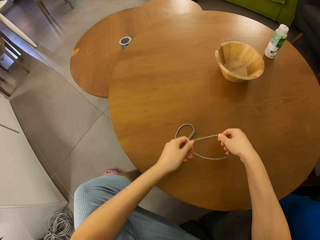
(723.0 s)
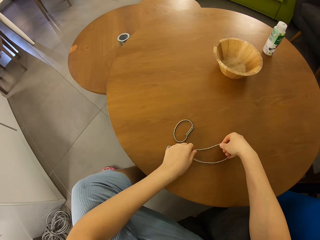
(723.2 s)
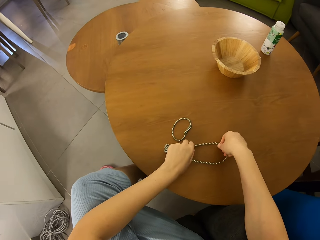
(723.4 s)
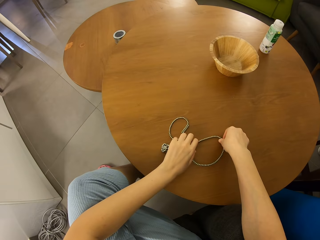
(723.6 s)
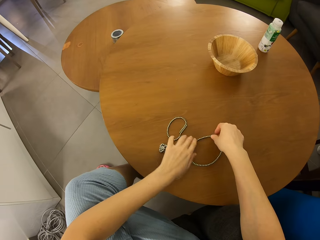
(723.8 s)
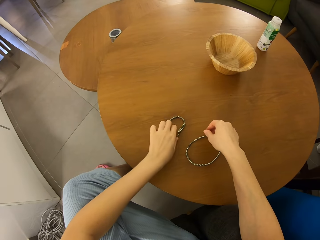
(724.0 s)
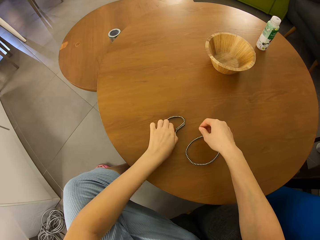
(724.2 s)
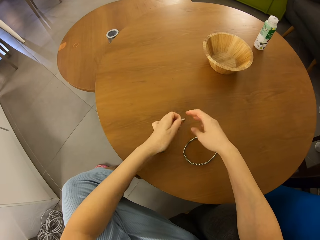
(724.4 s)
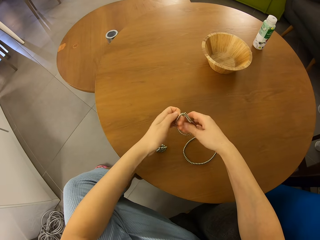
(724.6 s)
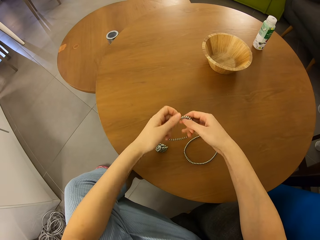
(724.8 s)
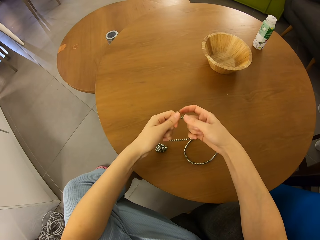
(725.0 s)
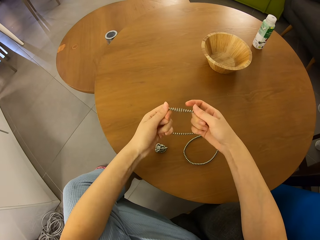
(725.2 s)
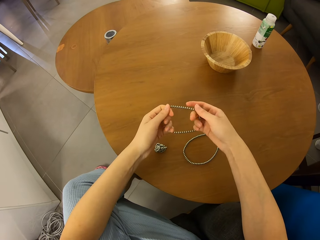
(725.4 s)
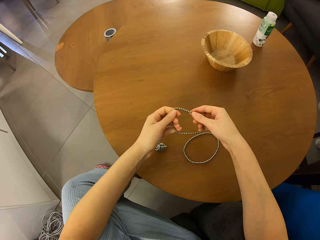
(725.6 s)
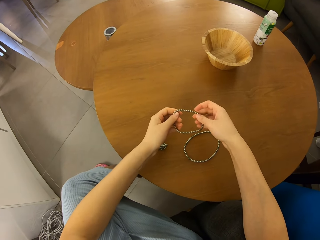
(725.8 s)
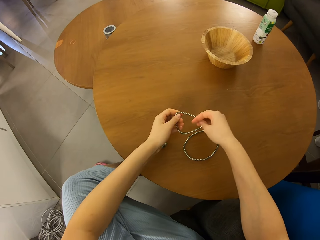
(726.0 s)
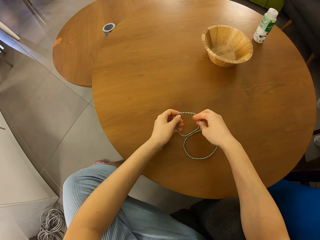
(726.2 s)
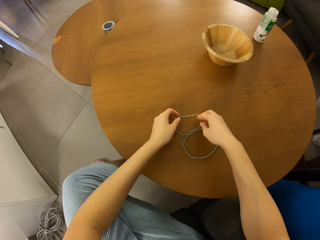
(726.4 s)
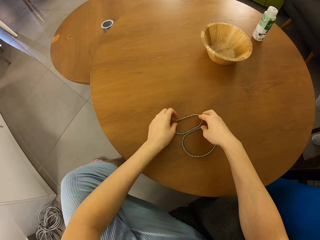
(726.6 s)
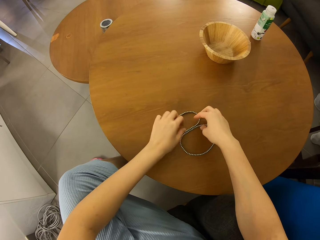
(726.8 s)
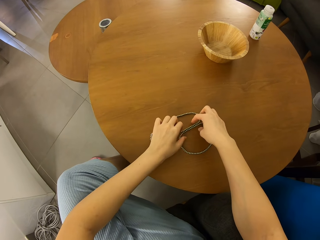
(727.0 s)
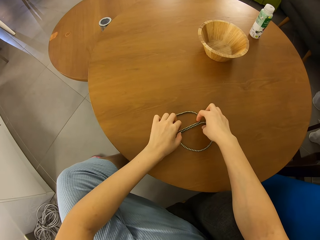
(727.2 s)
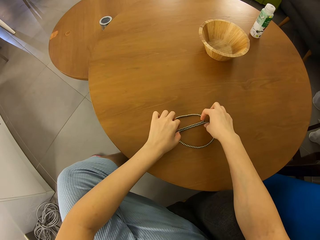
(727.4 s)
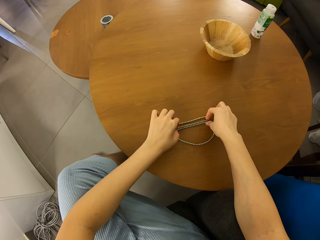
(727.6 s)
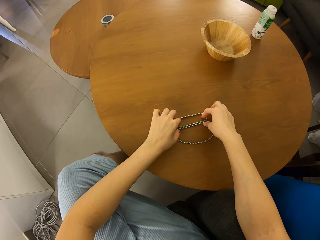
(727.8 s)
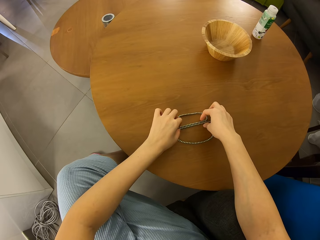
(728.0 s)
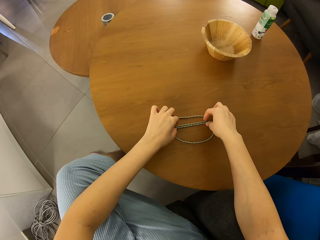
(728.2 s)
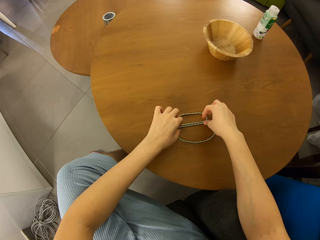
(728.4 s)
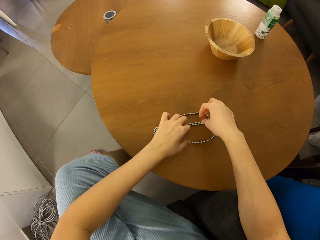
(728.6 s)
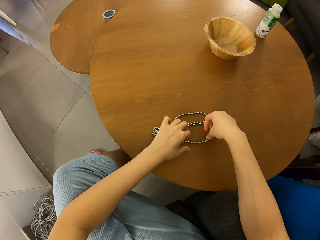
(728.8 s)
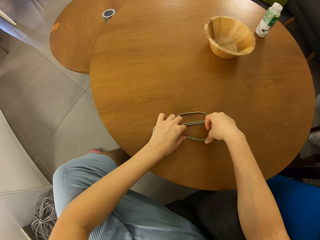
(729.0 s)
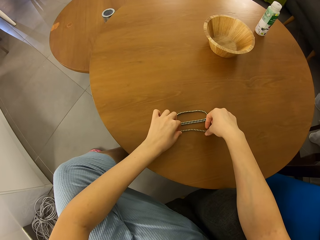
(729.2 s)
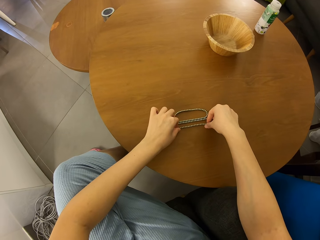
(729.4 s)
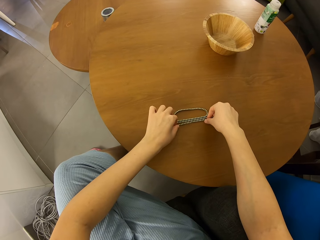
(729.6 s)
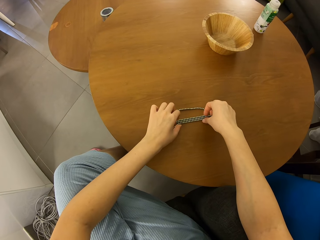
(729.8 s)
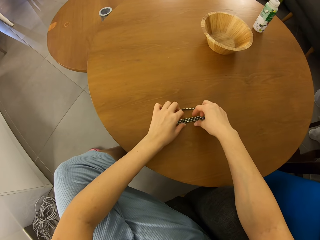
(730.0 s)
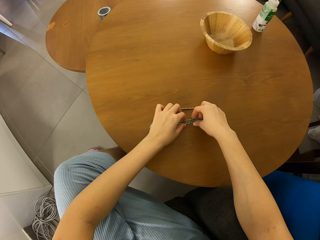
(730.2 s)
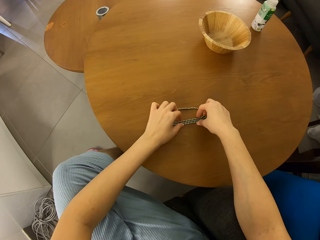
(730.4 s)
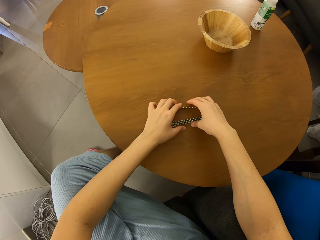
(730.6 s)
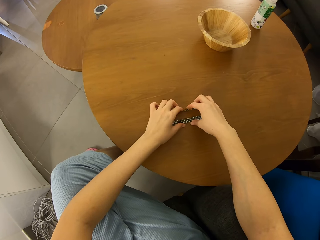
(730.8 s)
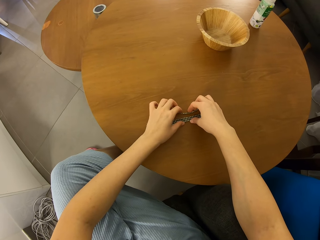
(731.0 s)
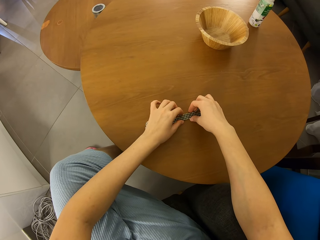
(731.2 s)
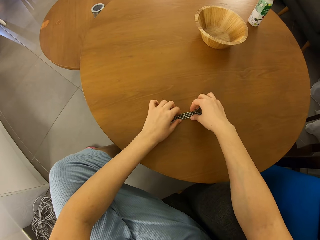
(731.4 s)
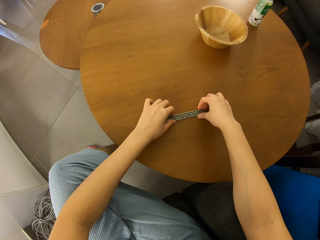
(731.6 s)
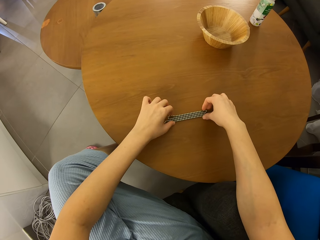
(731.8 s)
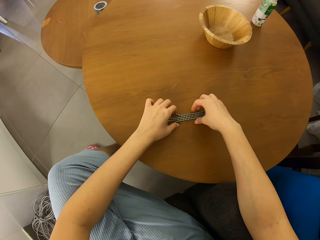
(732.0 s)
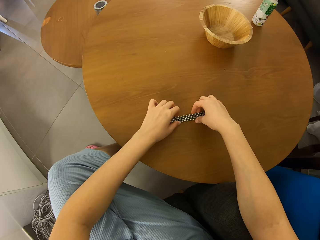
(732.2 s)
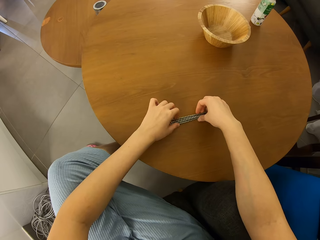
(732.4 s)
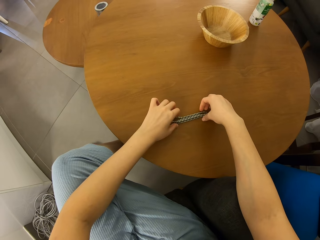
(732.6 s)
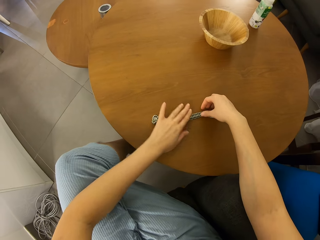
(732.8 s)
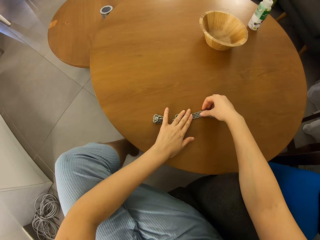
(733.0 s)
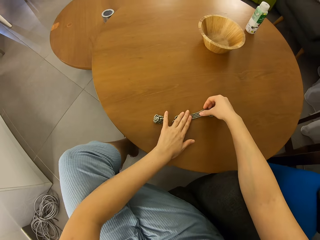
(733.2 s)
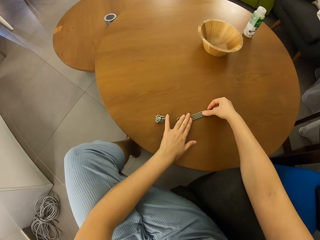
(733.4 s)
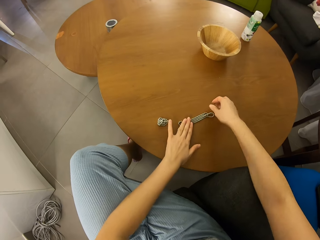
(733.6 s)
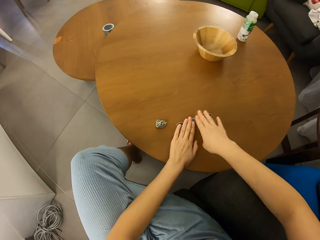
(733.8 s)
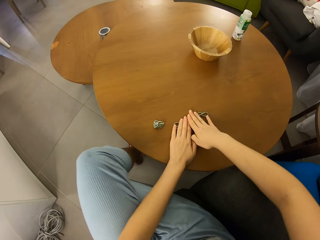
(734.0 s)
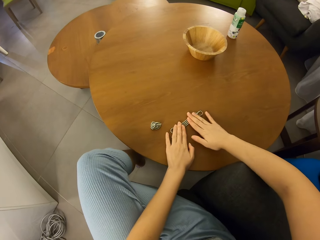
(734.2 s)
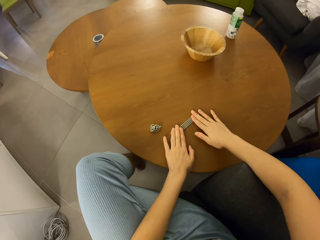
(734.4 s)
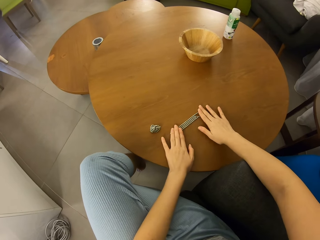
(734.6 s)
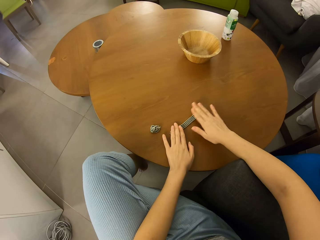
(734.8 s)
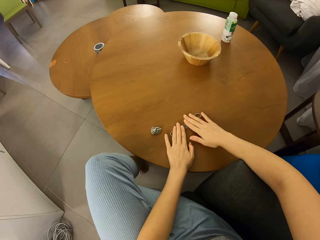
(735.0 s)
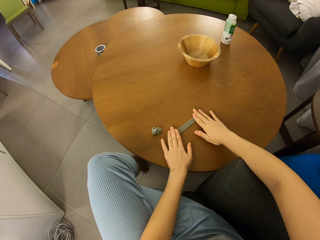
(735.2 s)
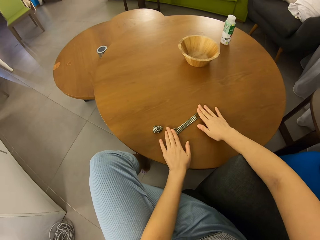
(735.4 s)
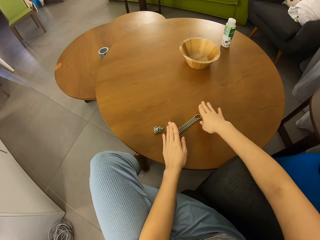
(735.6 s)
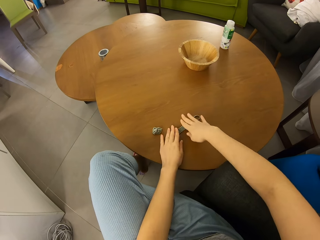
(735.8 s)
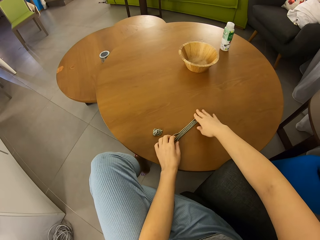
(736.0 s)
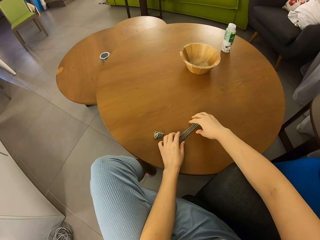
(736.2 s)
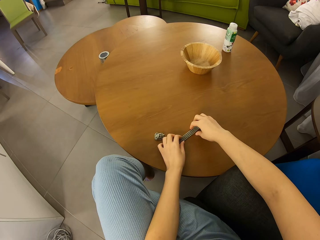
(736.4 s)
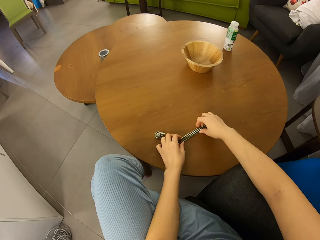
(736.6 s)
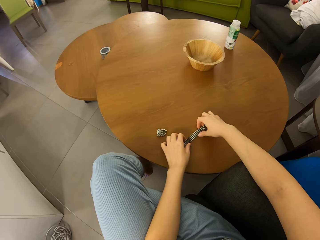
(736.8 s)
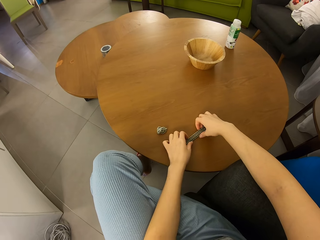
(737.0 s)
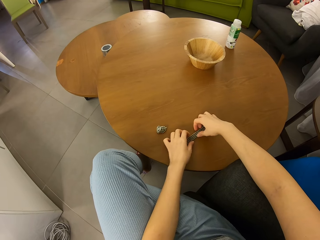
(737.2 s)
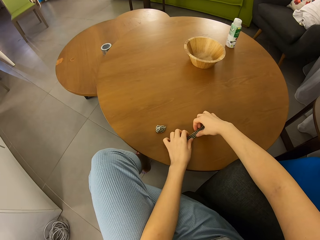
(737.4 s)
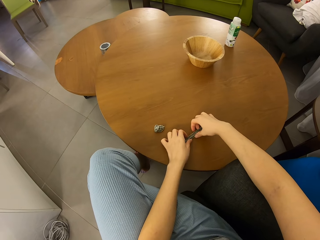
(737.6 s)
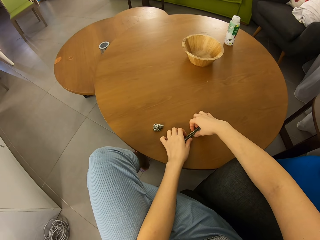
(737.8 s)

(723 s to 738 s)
The camera wearer puts neodymium magnet spheres or magnetic beads on a table. They pick the neodymium magnet spheres, put the neodymium magnet spheres on the table, and form a shape. They join the beads together on the table. They straighten the neodymium magnet spheres on the table with their hands.

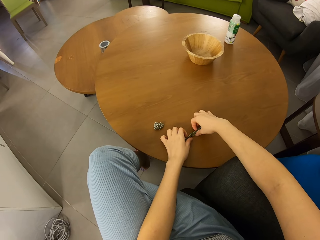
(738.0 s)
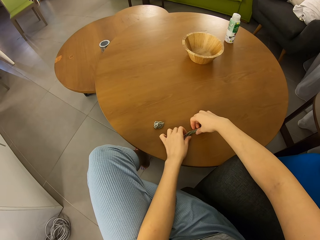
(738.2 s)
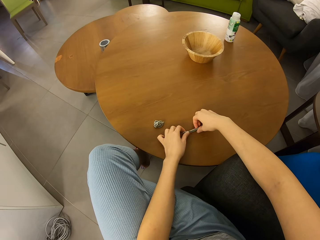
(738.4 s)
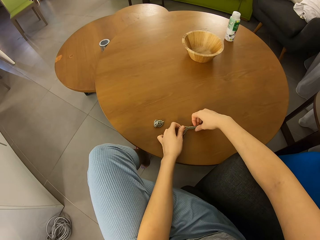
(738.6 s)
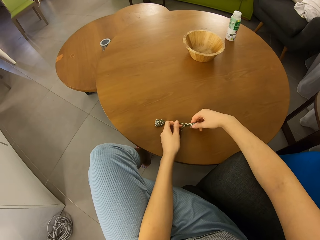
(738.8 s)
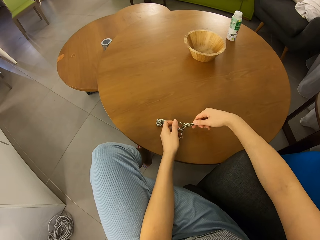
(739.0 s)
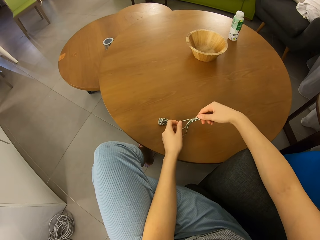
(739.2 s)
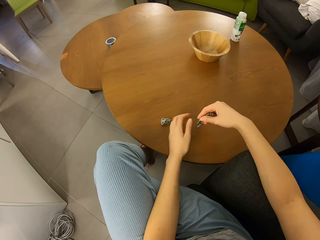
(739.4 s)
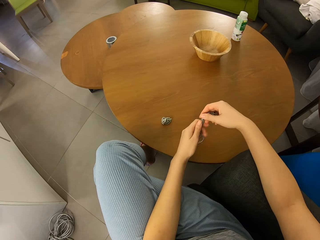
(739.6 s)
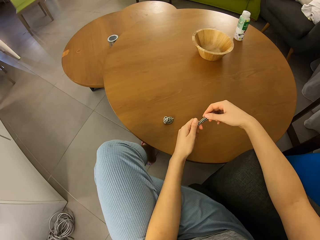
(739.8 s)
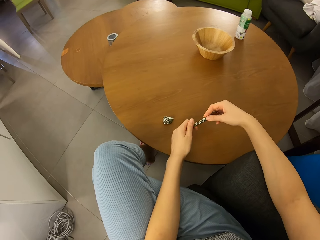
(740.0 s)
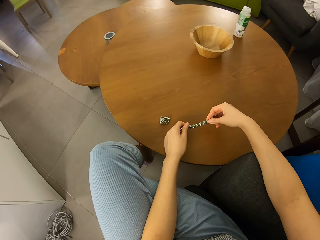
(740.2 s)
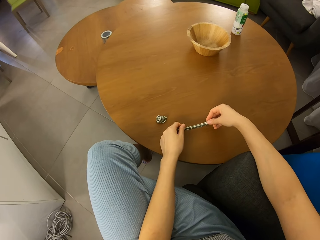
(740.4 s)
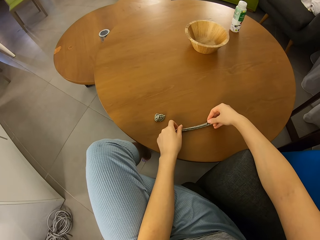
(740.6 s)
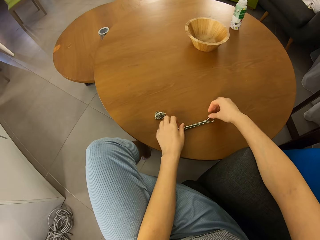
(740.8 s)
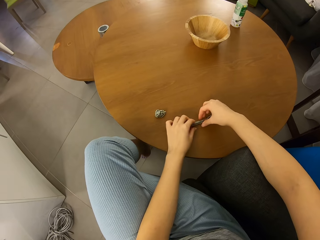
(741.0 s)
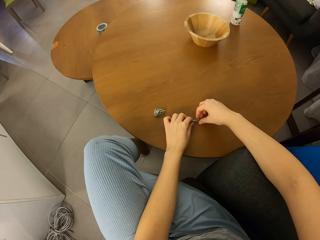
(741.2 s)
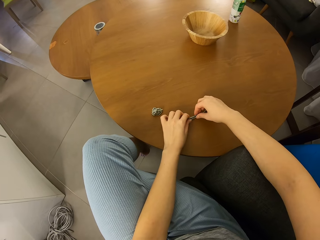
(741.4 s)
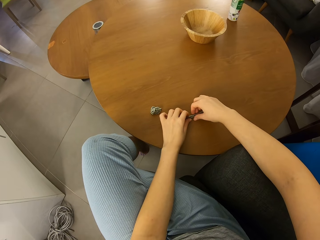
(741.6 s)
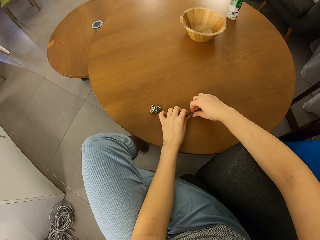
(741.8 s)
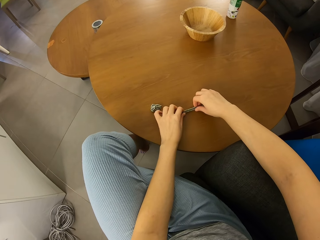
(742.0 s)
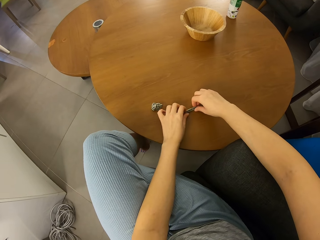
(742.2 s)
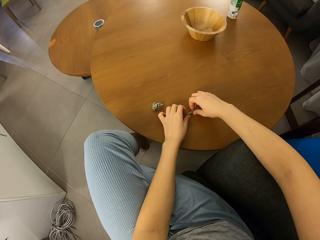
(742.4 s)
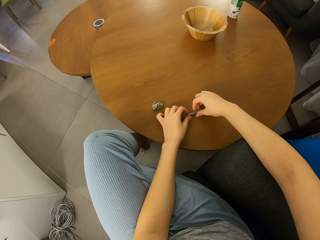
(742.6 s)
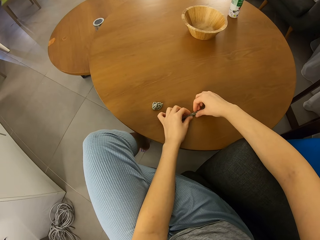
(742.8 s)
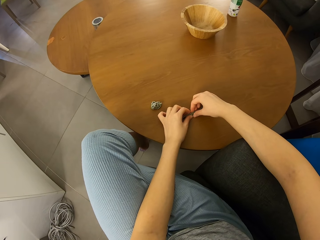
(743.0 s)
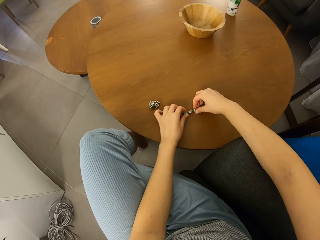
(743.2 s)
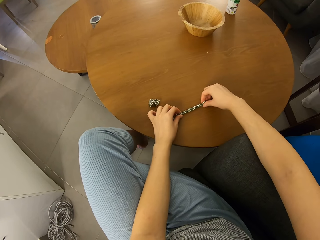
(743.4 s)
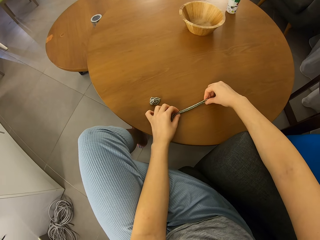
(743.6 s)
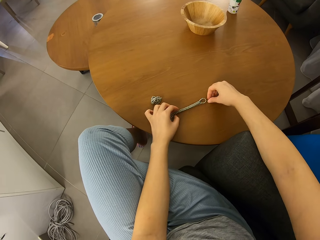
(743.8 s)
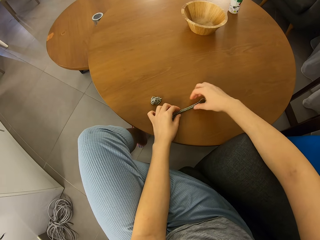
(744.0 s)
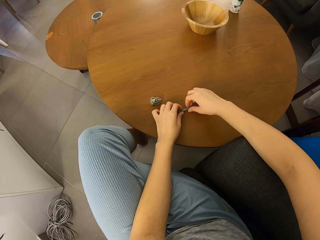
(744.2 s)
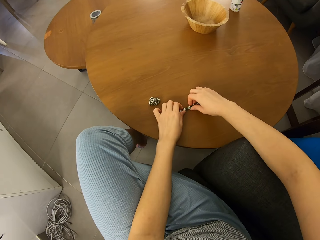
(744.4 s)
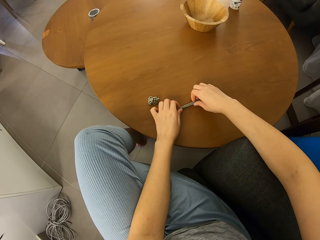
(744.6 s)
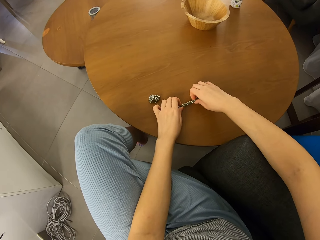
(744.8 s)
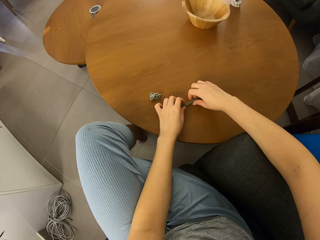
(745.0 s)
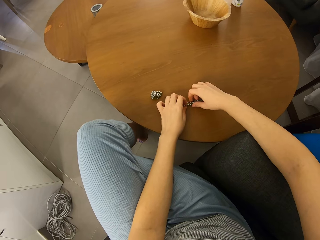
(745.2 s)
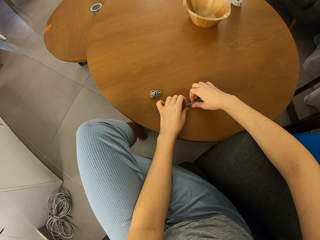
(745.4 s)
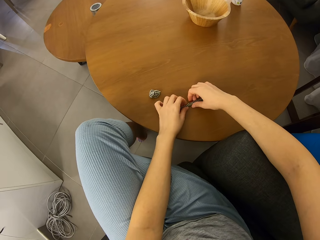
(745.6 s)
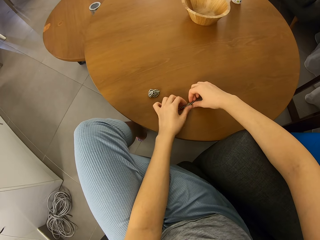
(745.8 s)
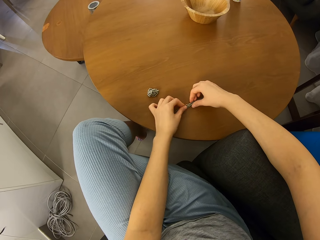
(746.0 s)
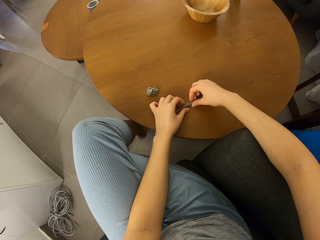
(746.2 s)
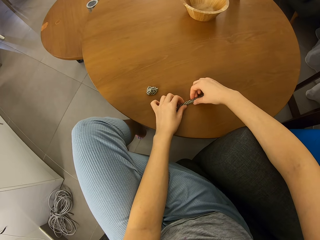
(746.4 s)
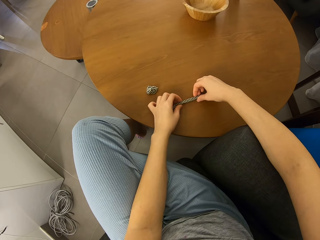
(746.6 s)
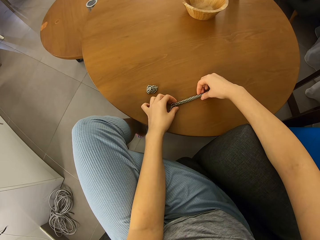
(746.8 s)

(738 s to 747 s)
The camera wearer picks neodymium magnet spheres with their hands. They put the neodymium magnet spheres on a table with their hands.
